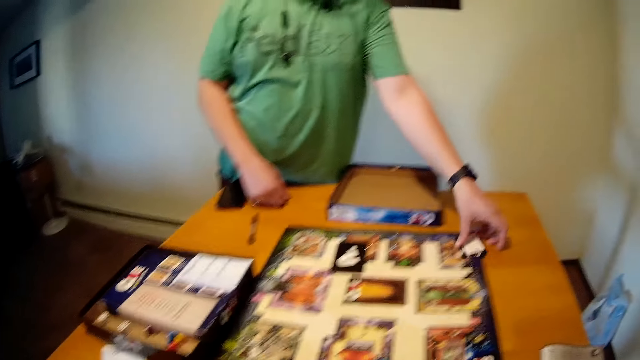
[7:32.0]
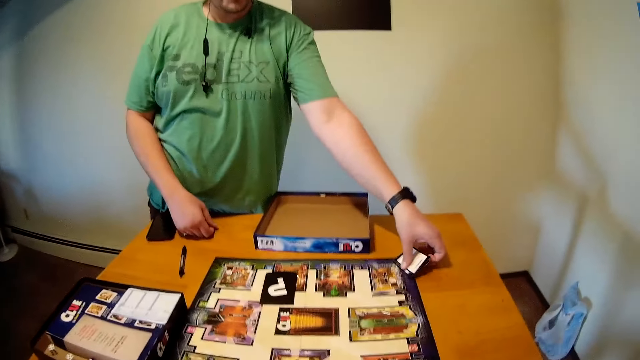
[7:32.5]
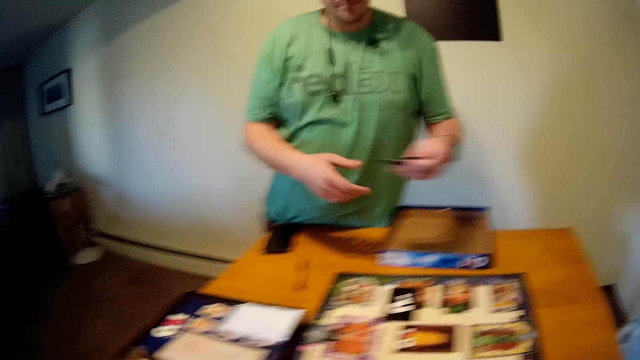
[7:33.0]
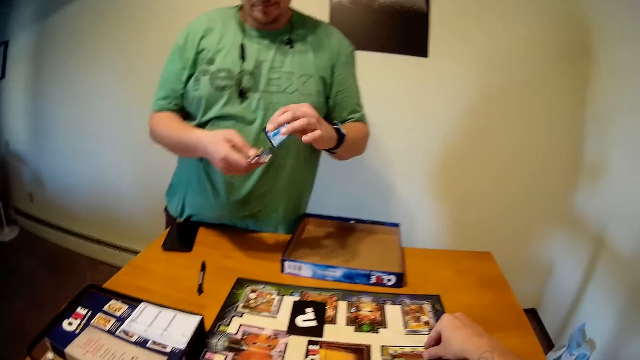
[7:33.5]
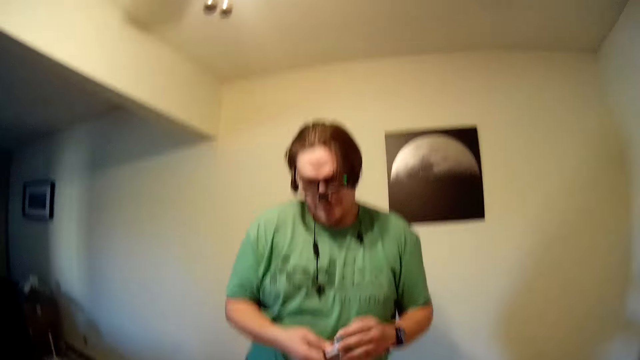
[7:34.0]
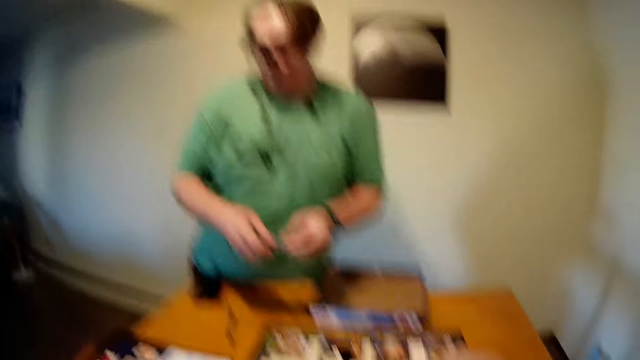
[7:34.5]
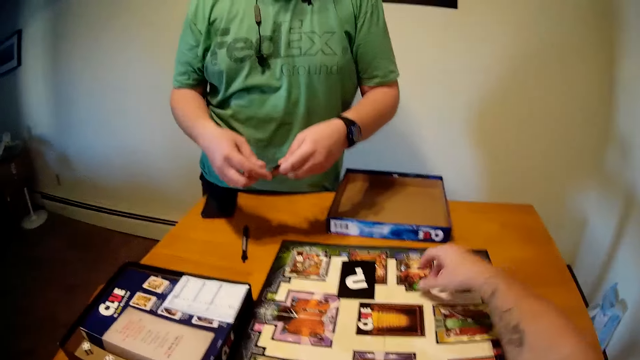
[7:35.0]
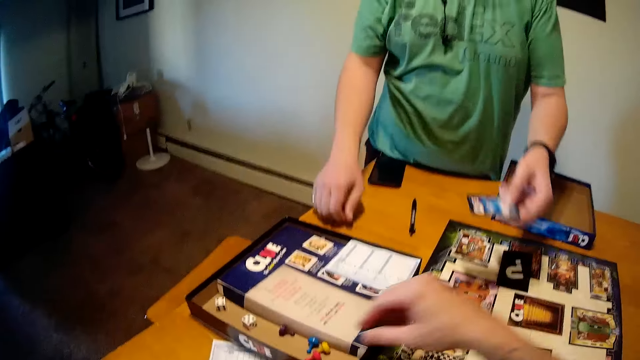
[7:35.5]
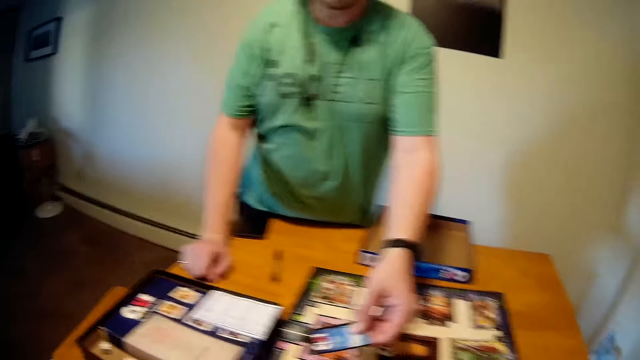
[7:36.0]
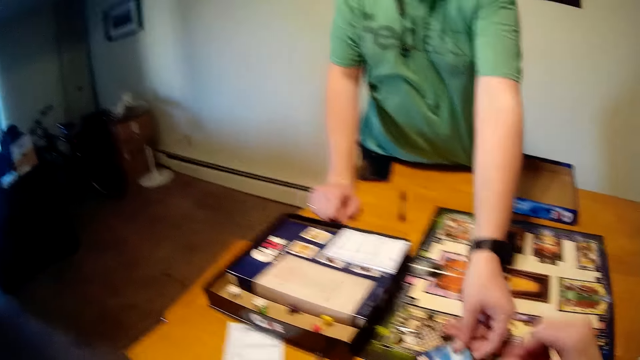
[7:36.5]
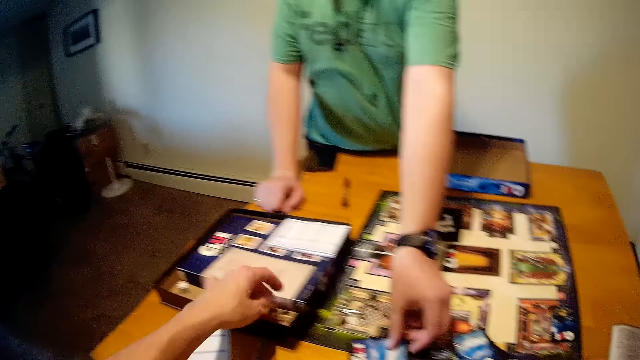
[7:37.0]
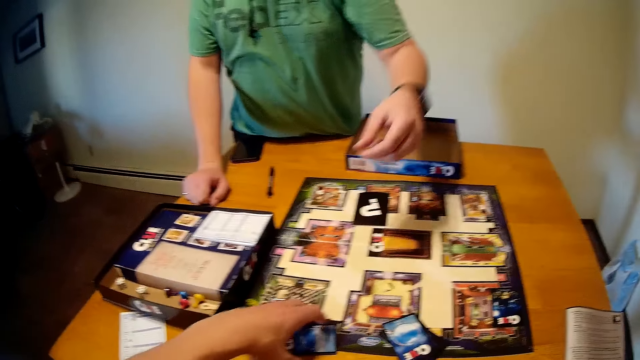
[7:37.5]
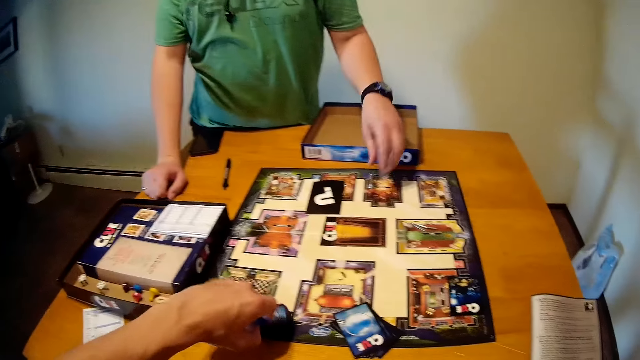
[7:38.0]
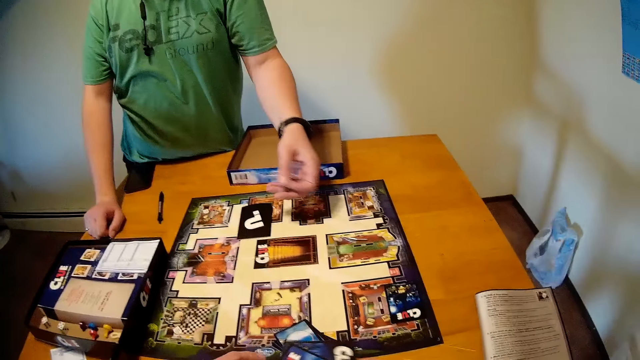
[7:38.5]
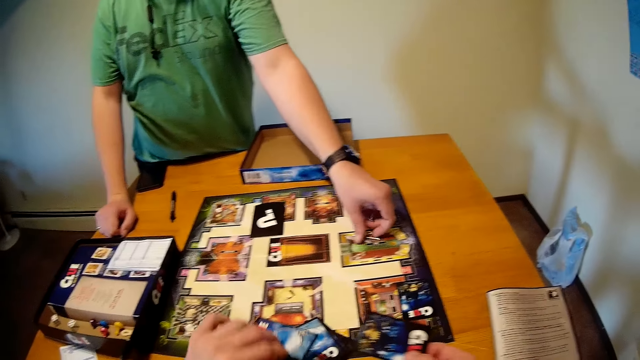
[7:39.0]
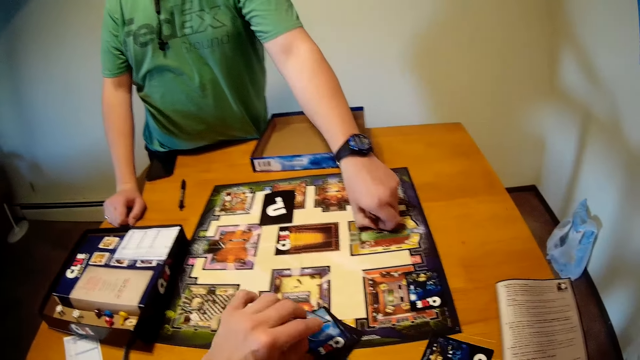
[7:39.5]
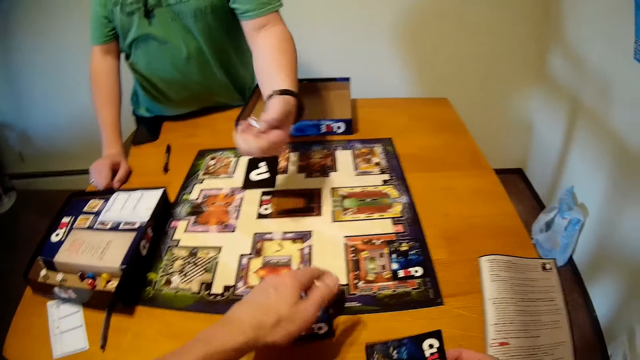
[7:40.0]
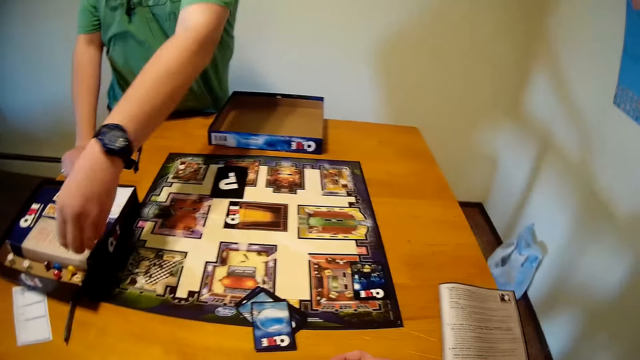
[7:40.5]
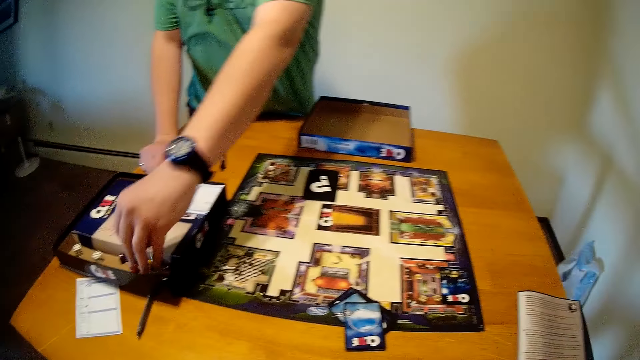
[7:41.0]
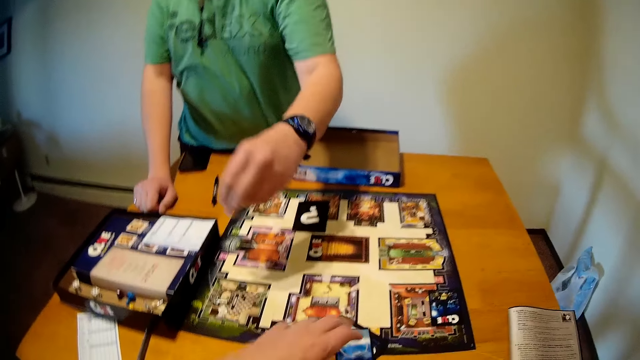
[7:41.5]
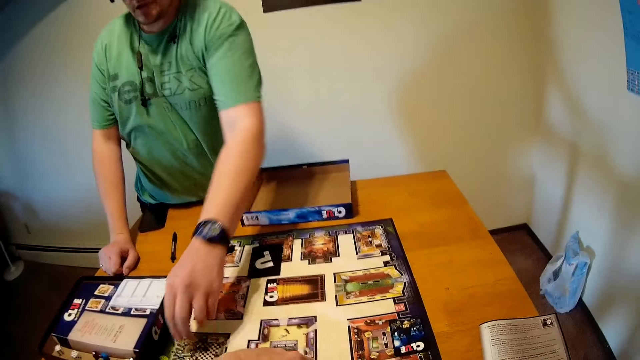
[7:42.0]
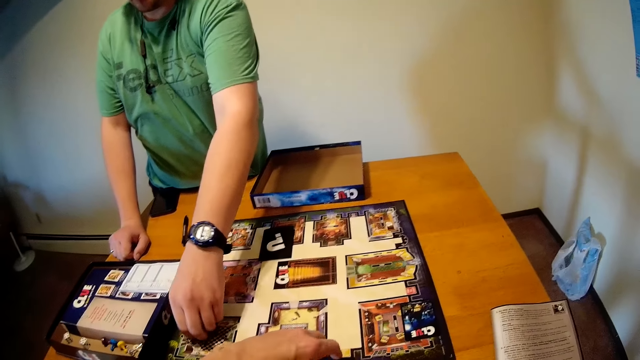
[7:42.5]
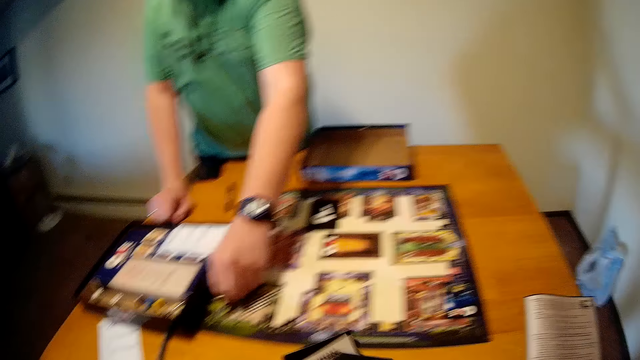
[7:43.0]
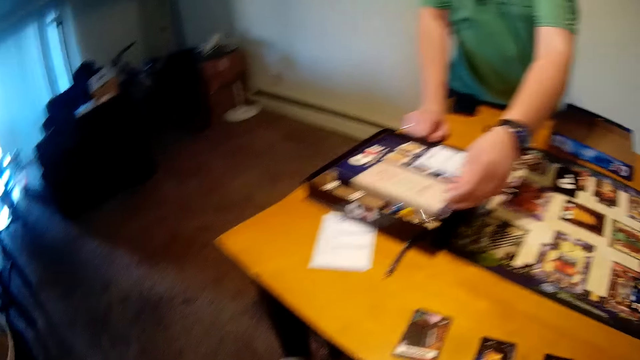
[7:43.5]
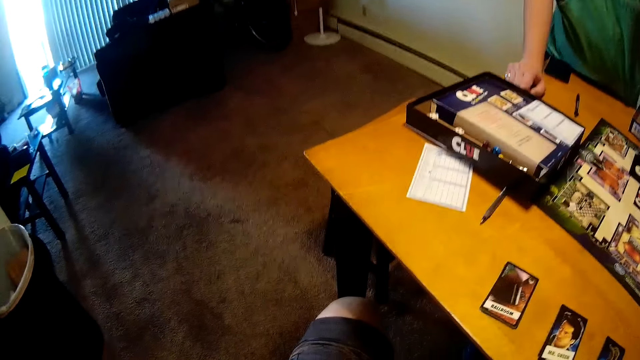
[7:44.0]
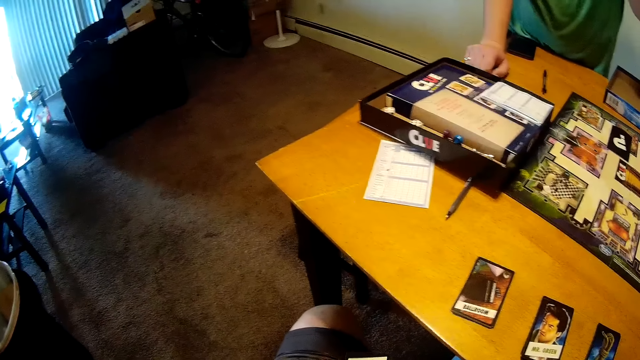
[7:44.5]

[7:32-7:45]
The camera wearer plays cards on the table. A person picks cards from the table. The person puts the cards on the table. The person picks a dice from the table. The person puts the dice in the box. The camera wearer picks the cards from the table.

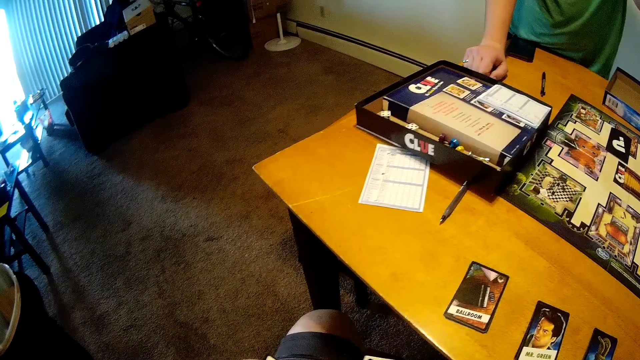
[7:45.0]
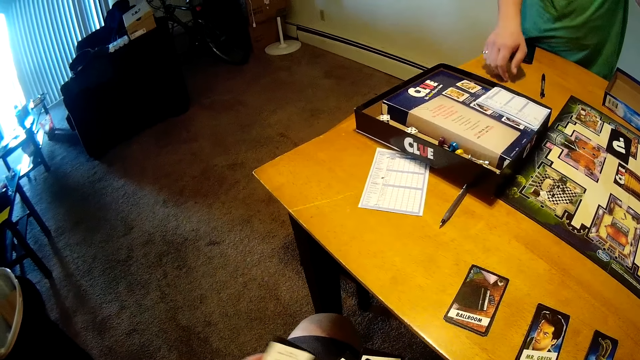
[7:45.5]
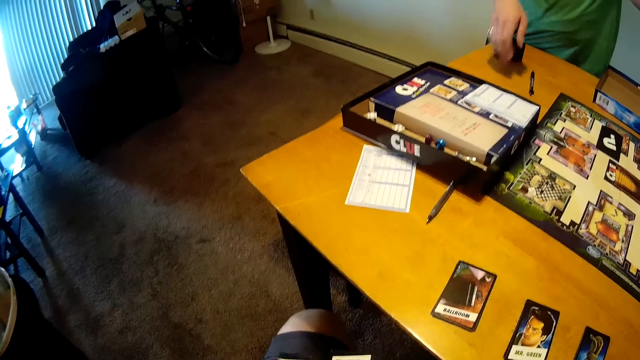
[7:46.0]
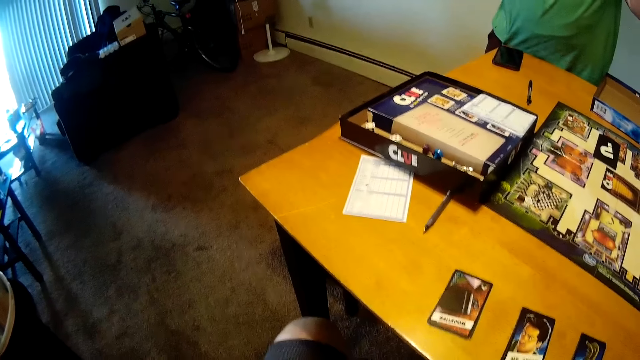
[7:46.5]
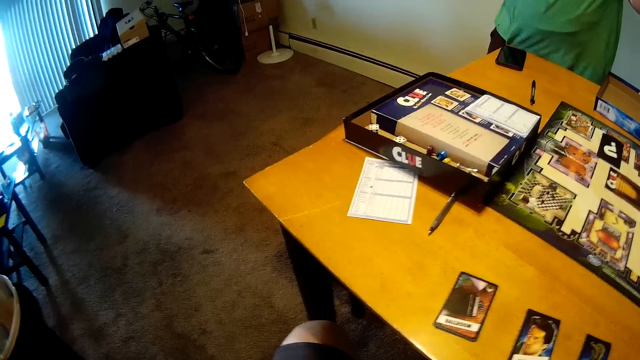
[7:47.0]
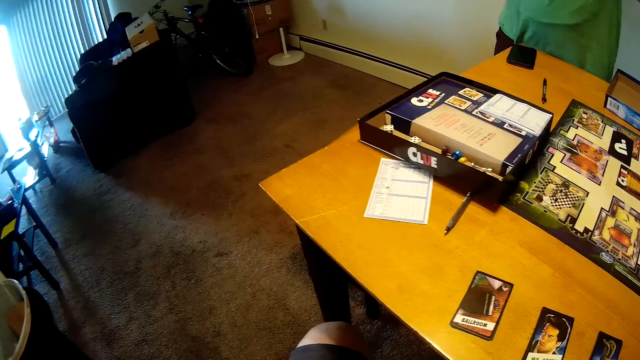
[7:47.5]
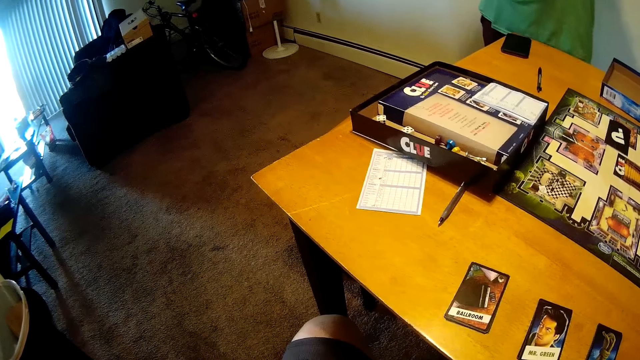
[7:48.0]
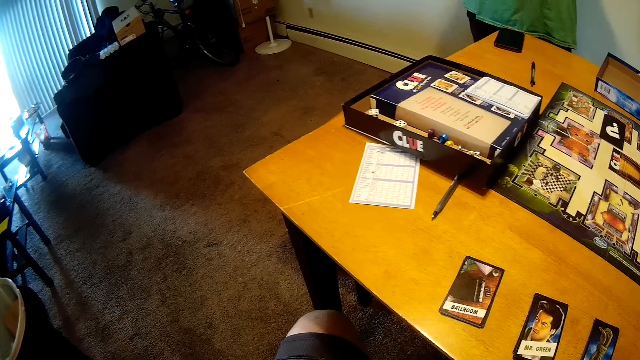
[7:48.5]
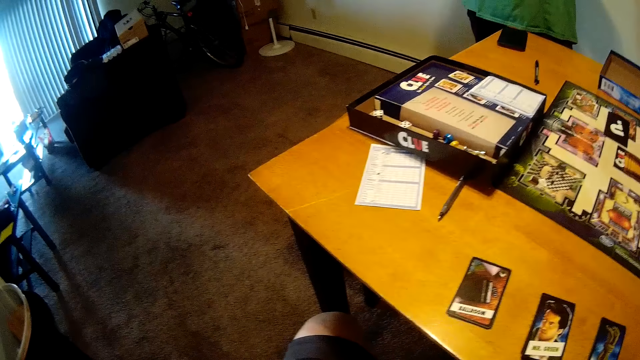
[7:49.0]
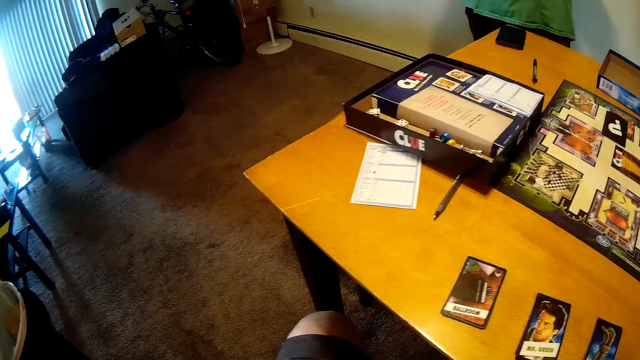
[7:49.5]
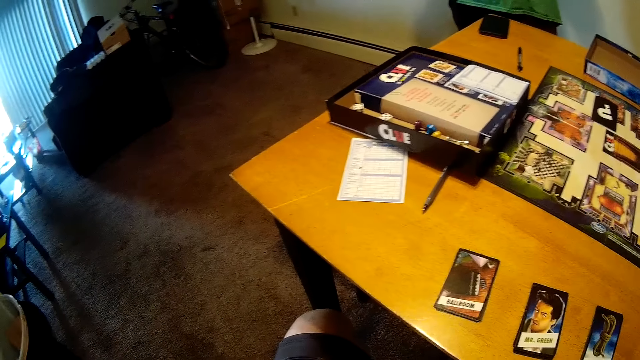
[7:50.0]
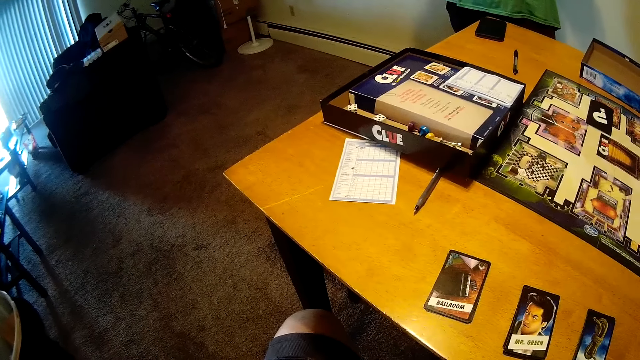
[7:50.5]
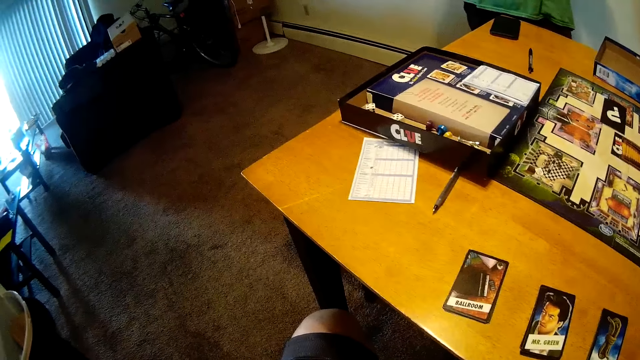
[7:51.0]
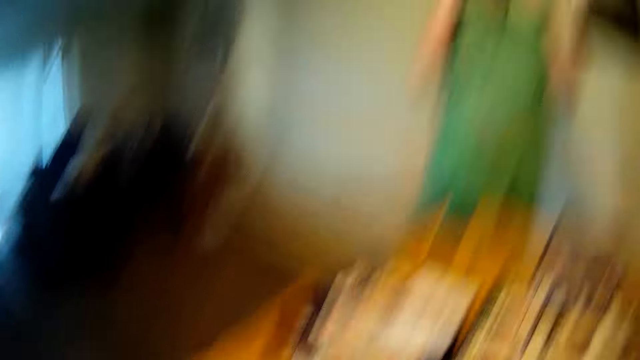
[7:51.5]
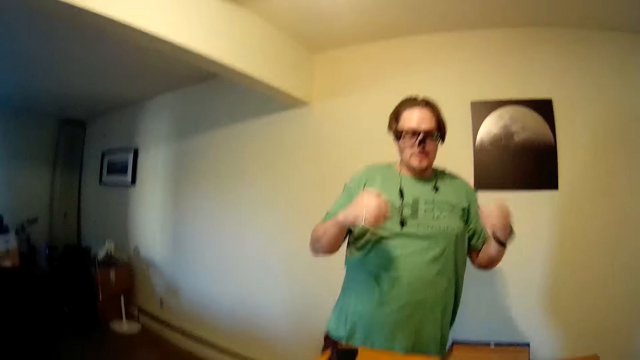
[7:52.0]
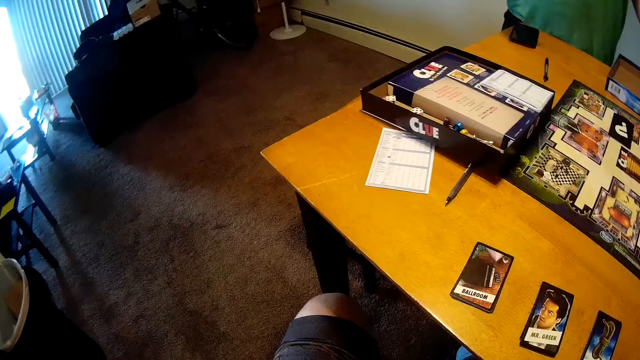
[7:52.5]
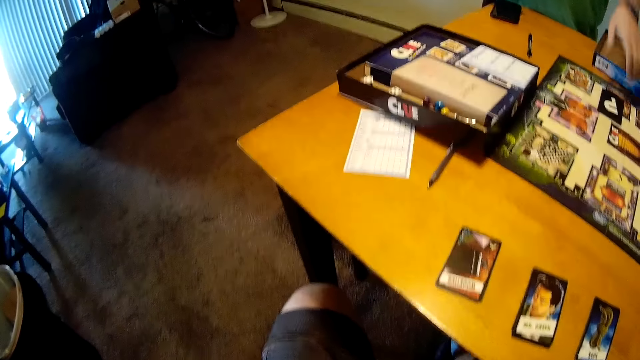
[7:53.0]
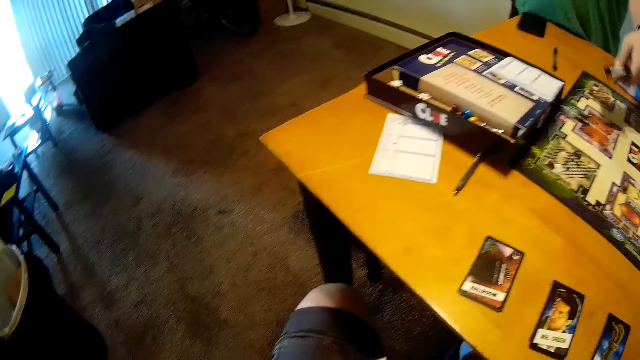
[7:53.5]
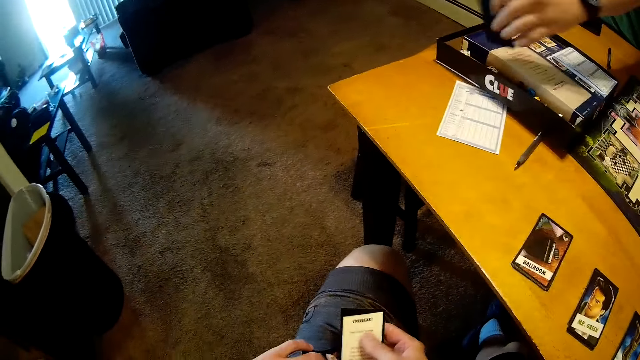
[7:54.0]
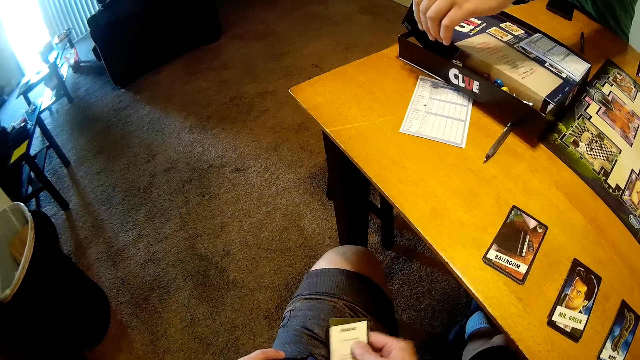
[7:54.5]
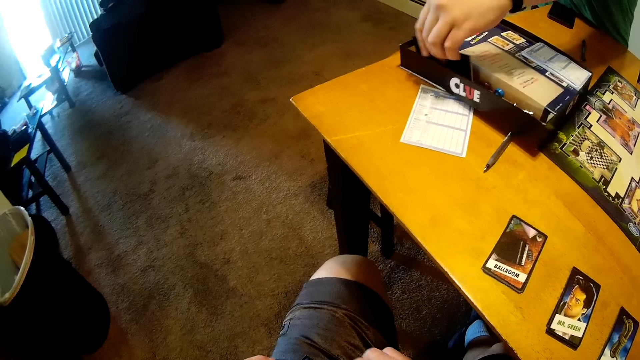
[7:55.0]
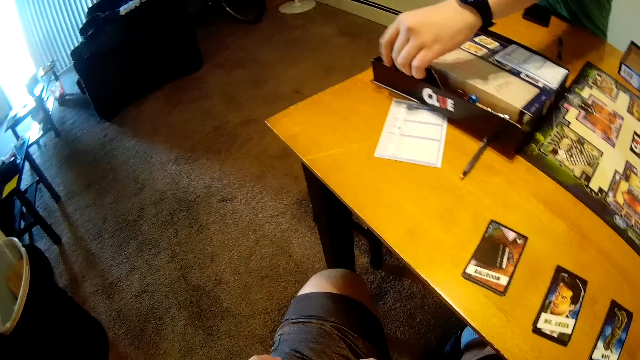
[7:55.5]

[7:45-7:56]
The camera wearer shuffles cards underneath the table. A person stares at the cards on the table. The camera wearer adjusts sunglasses with both hands. They look at the person. The person picks a card from the table. The camera wearer plays the cards on the table. The person puts the card in the box.
